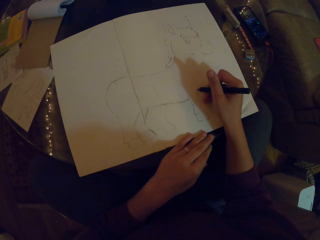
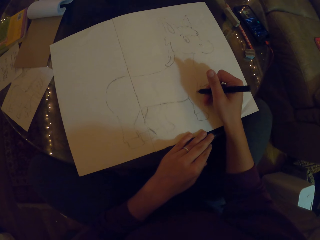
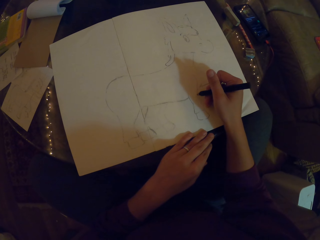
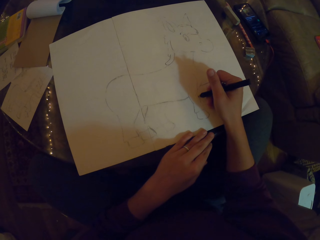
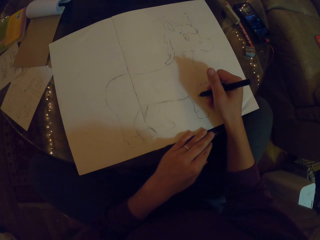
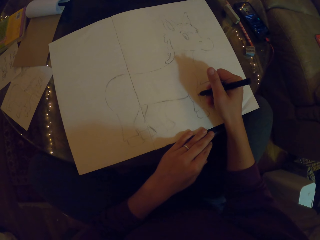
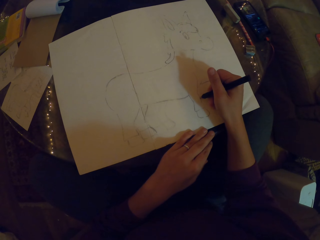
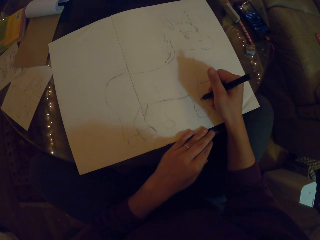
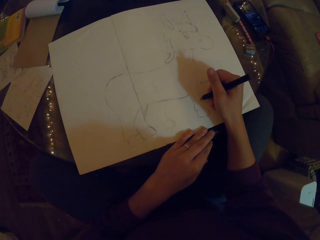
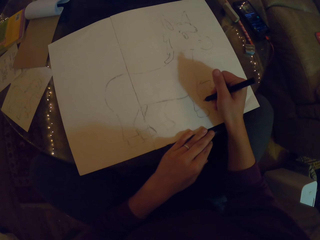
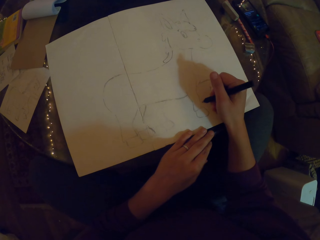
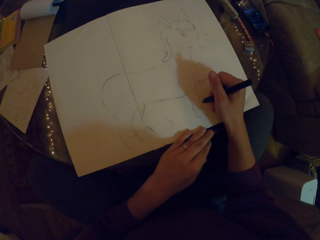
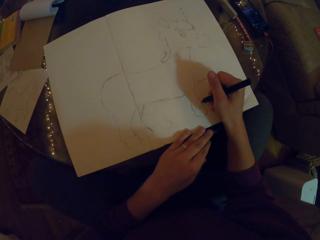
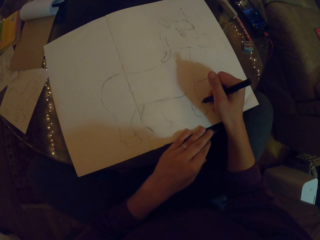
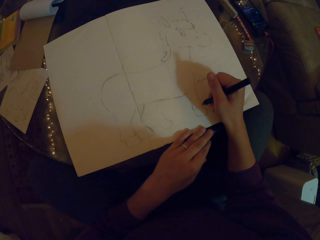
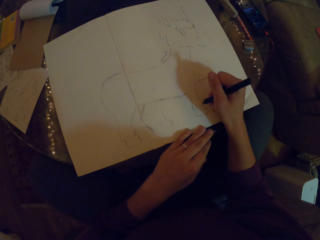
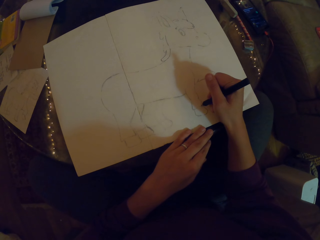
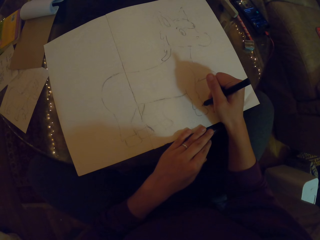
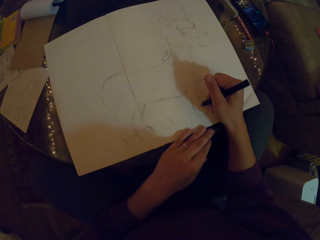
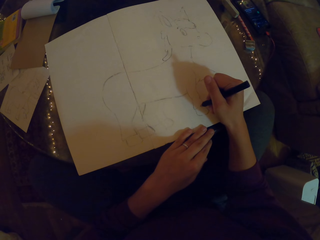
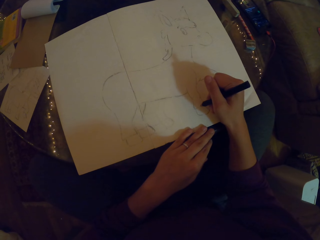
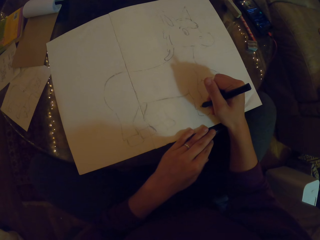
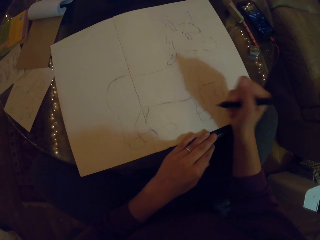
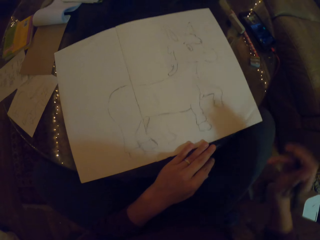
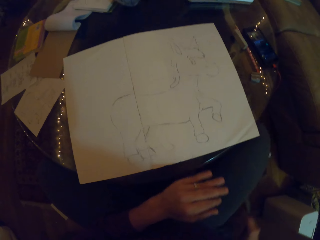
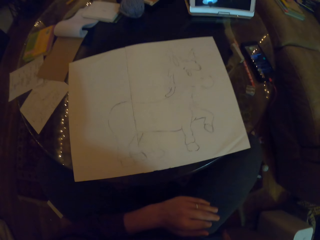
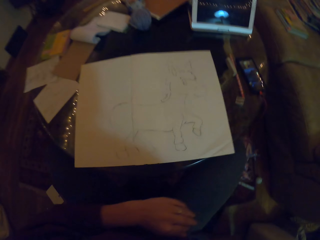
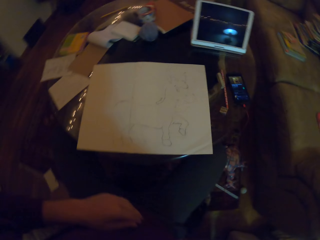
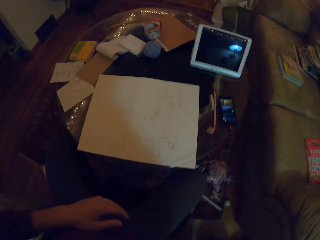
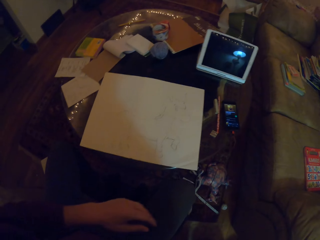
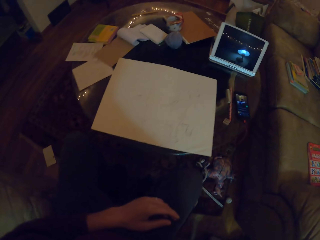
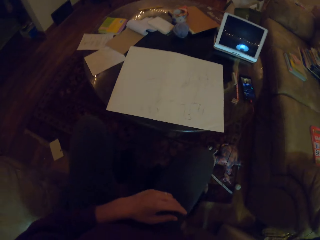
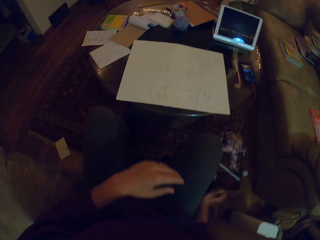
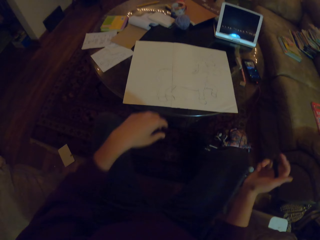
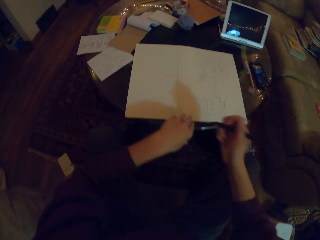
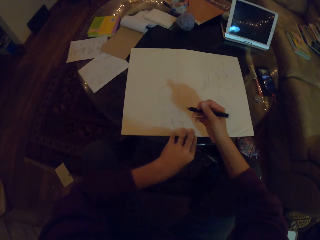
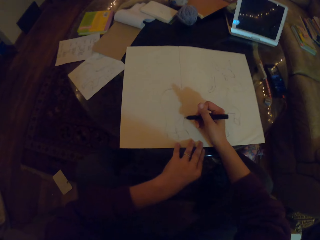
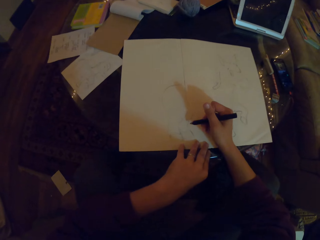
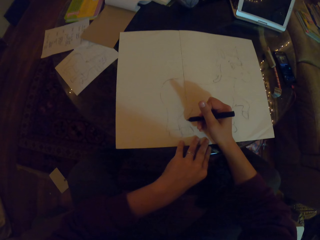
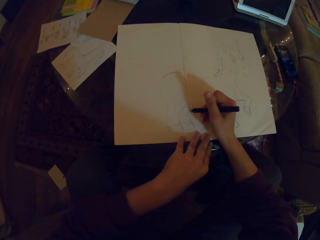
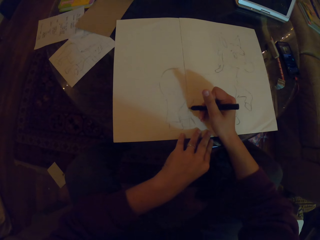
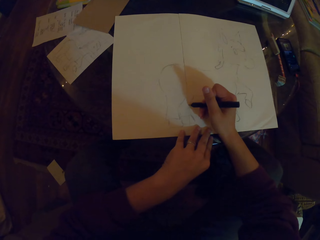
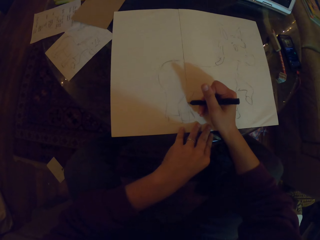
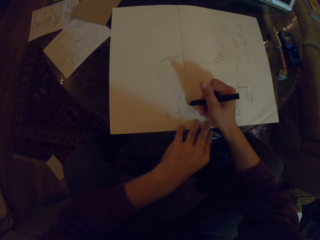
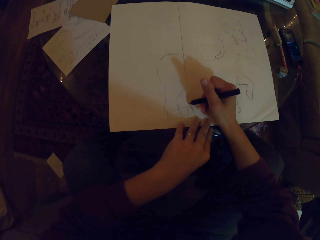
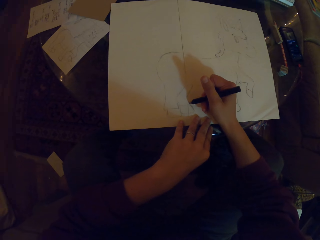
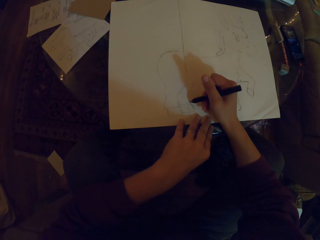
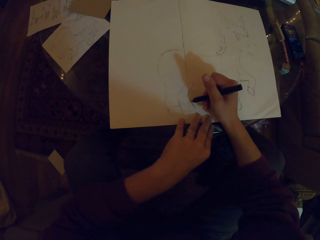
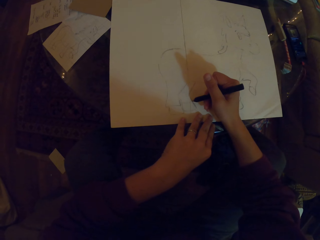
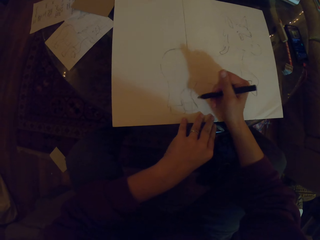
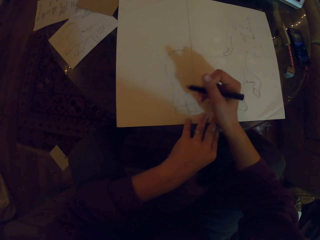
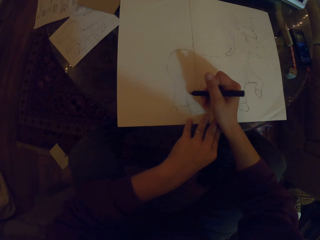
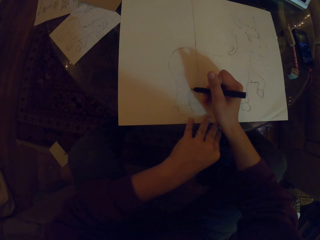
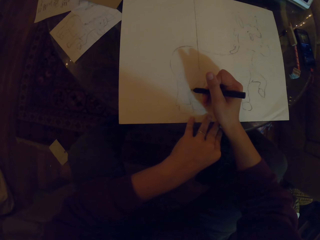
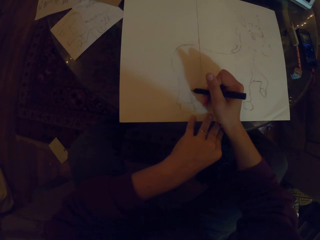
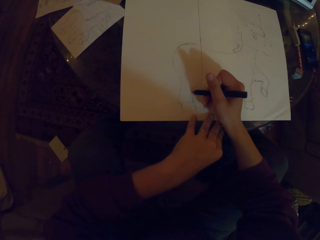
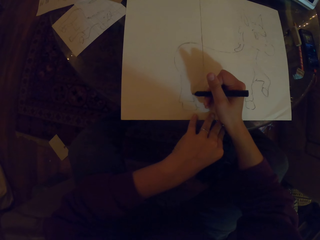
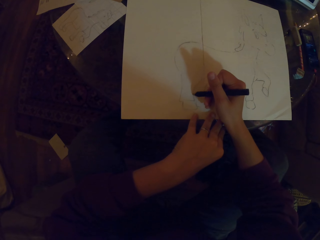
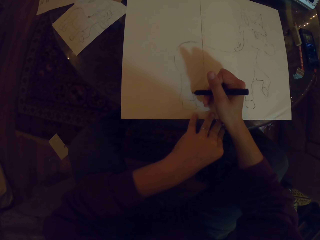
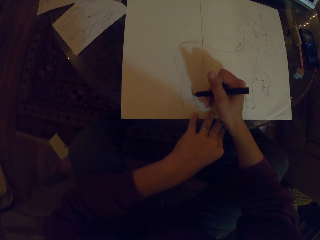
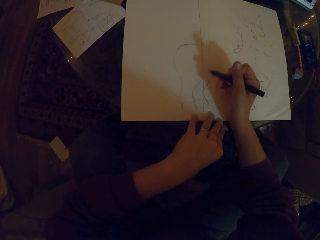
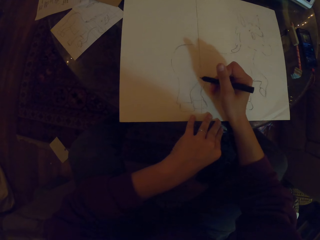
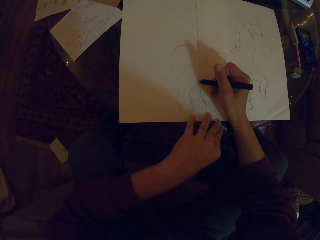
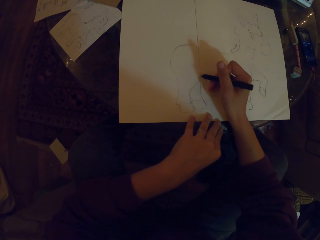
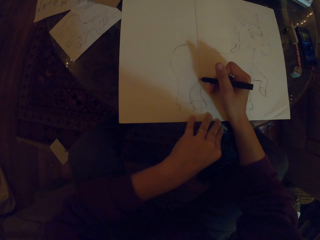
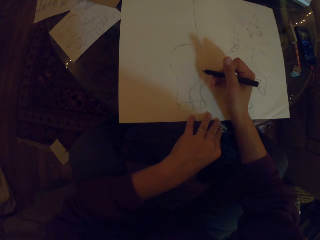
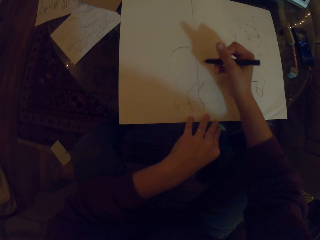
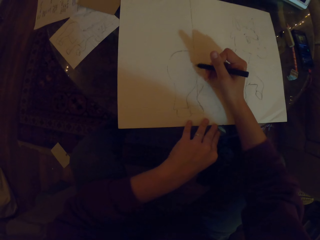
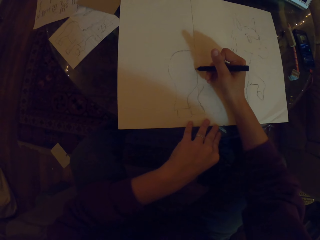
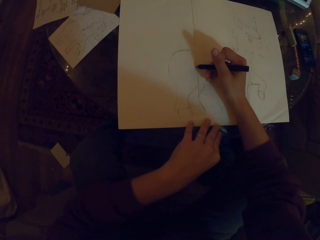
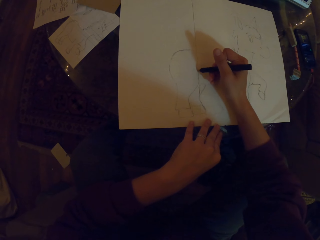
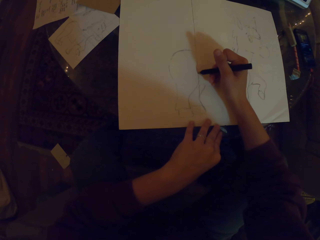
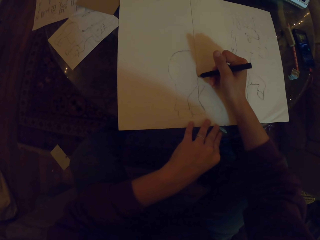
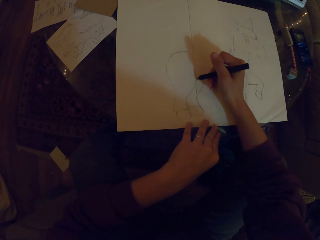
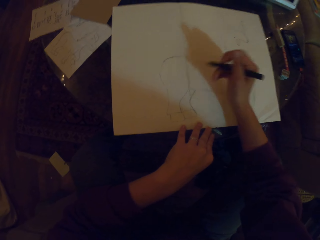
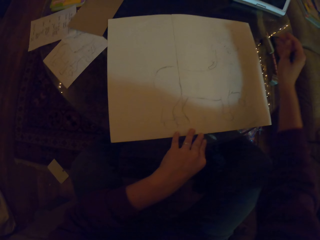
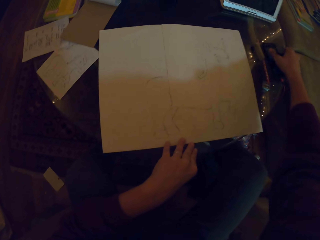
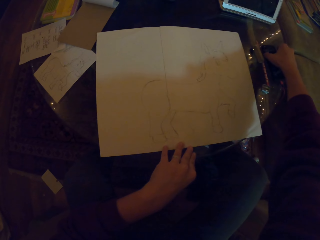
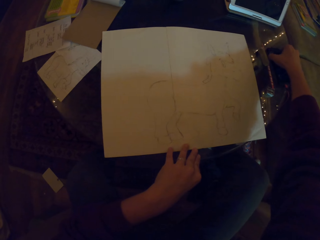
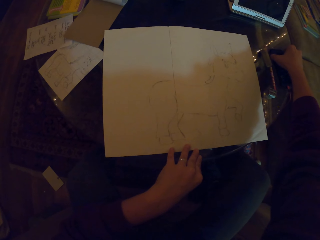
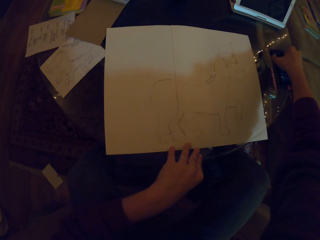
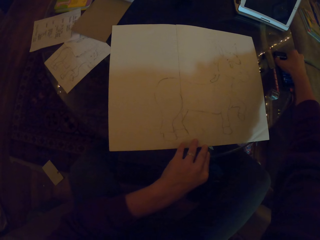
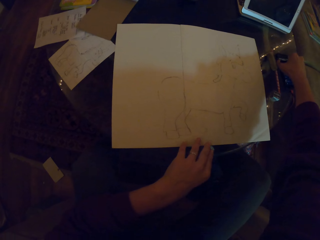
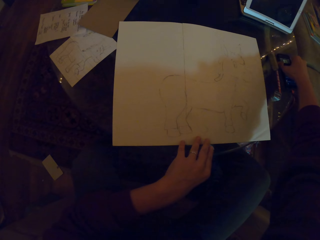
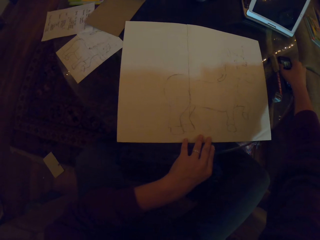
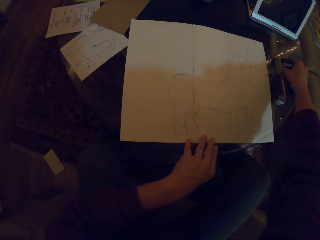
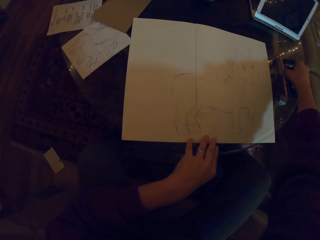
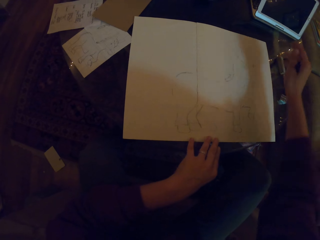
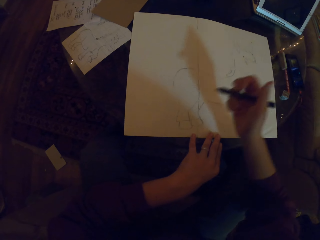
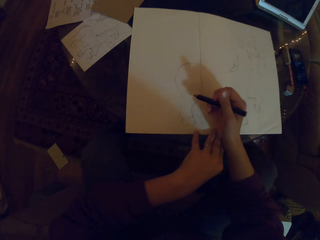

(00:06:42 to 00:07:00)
The camera wearer moves. They adjust the chair. They draw in the drawing book. They press the phone.

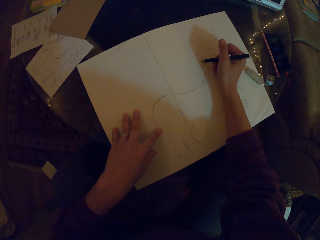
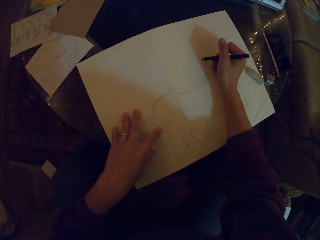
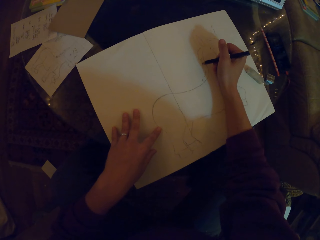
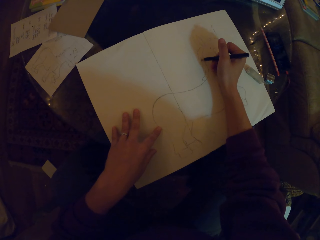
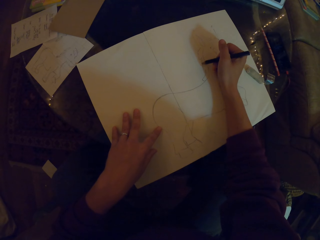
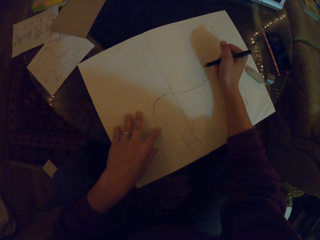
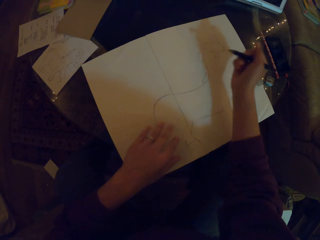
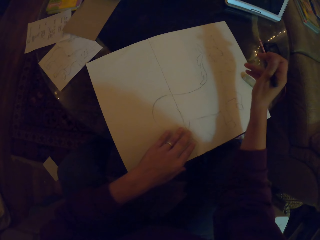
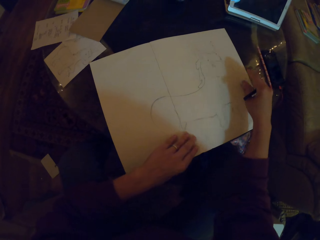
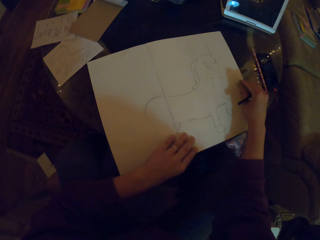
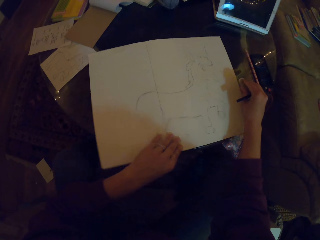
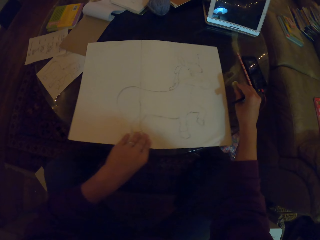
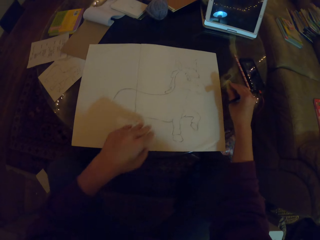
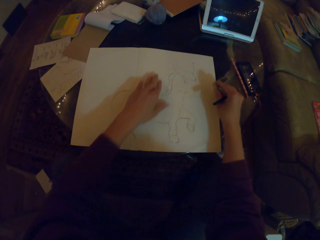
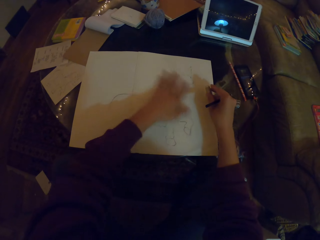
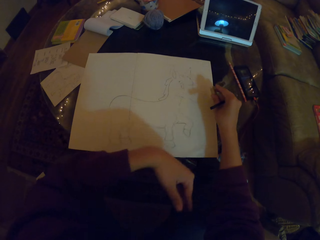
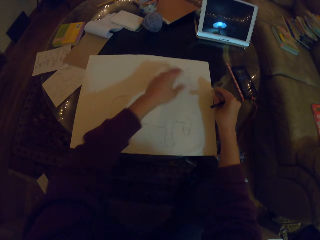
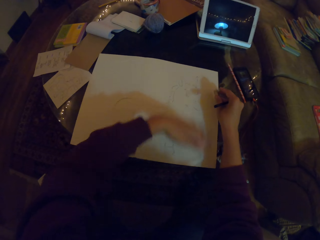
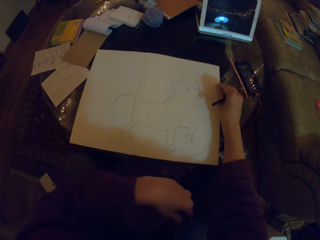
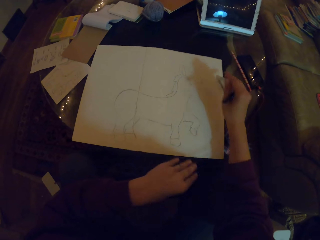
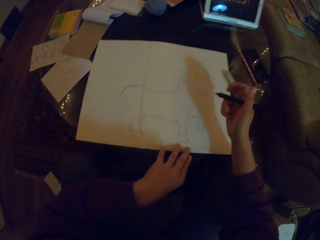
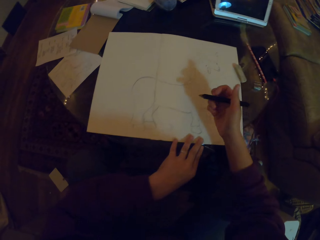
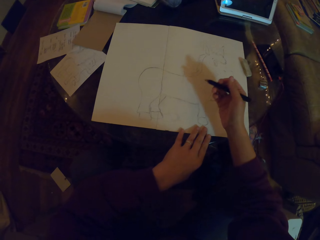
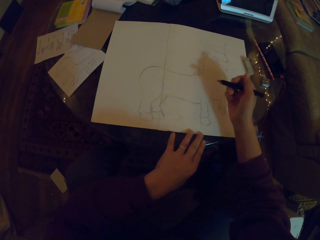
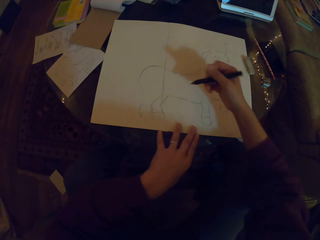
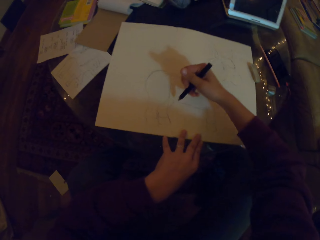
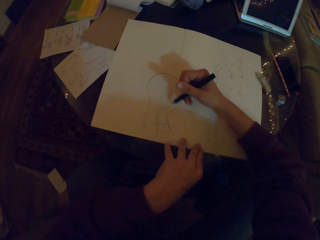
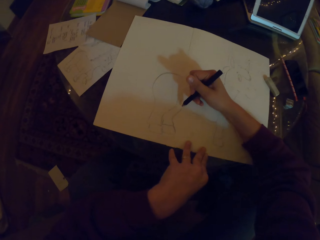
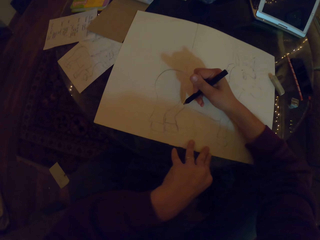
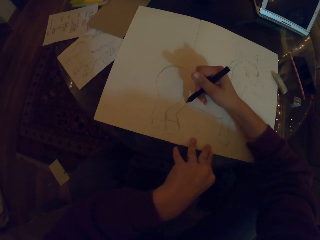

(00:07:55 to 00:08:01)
The camera wearer touches the rubber. They wipe the paper with a hand.
